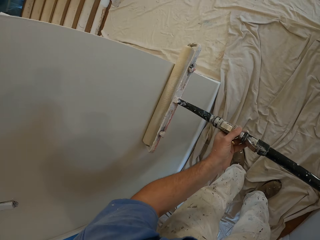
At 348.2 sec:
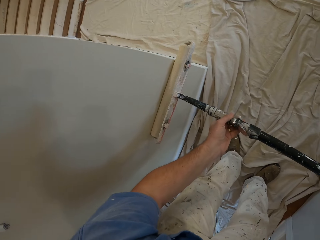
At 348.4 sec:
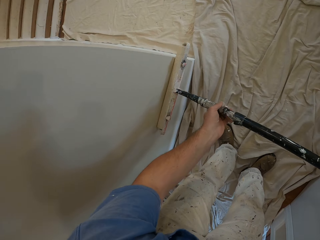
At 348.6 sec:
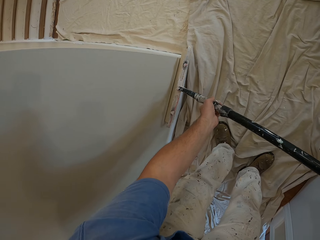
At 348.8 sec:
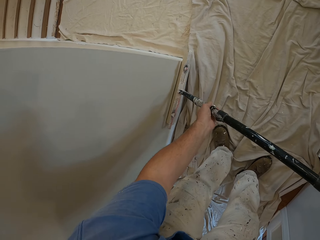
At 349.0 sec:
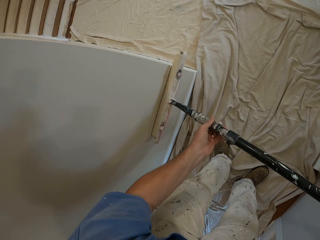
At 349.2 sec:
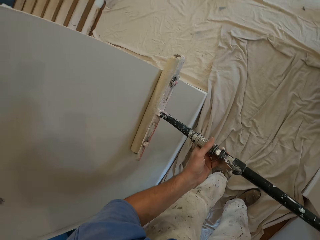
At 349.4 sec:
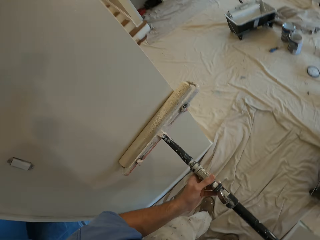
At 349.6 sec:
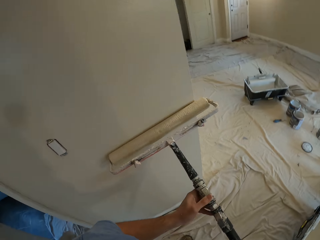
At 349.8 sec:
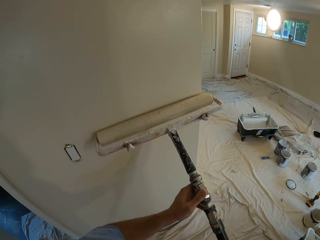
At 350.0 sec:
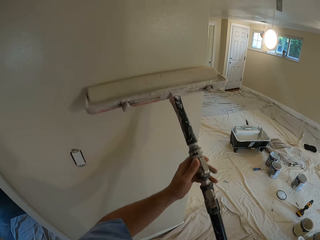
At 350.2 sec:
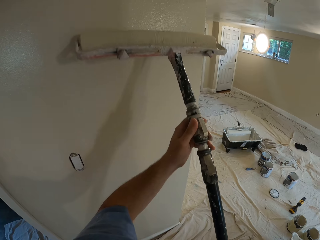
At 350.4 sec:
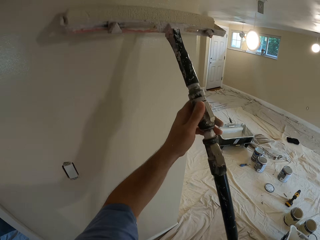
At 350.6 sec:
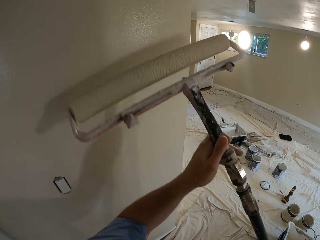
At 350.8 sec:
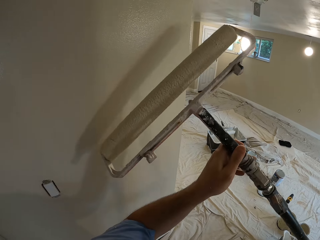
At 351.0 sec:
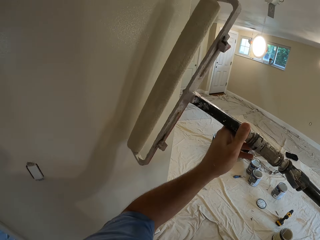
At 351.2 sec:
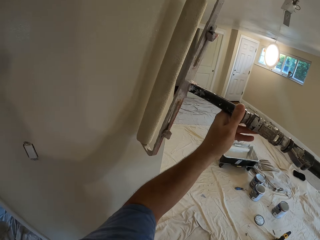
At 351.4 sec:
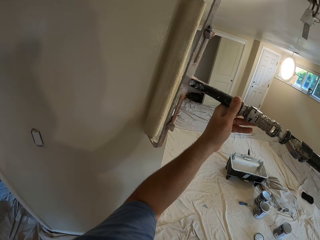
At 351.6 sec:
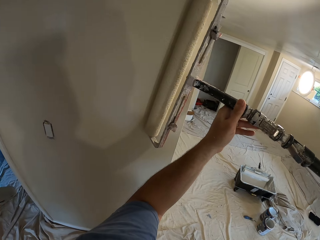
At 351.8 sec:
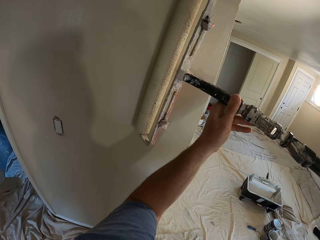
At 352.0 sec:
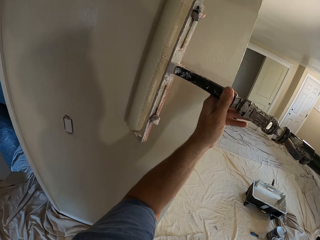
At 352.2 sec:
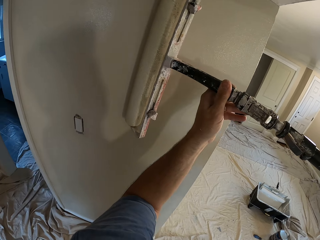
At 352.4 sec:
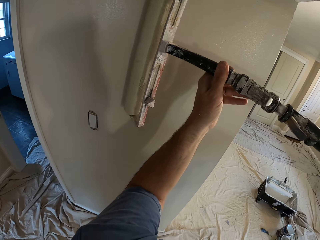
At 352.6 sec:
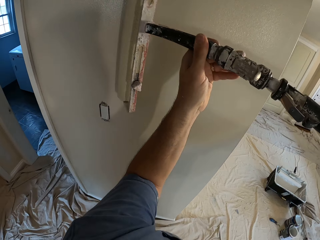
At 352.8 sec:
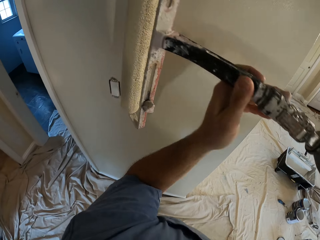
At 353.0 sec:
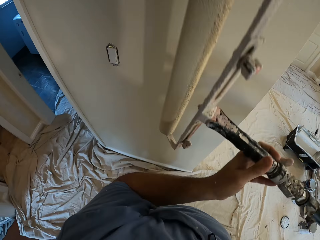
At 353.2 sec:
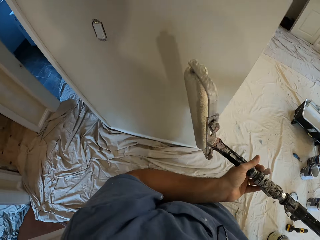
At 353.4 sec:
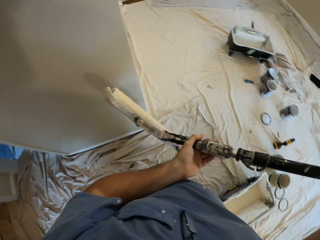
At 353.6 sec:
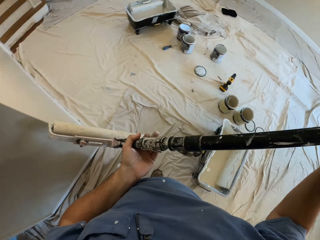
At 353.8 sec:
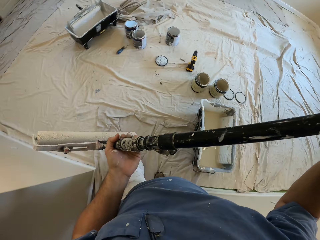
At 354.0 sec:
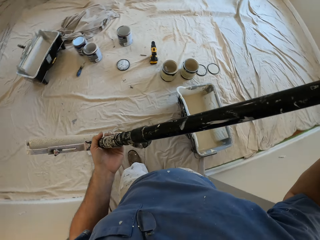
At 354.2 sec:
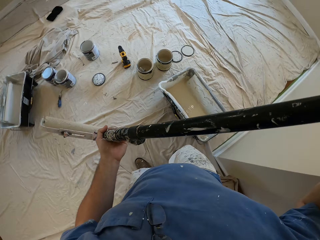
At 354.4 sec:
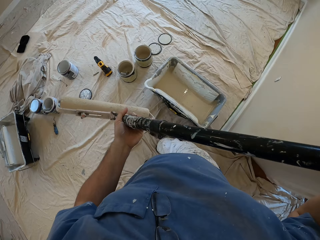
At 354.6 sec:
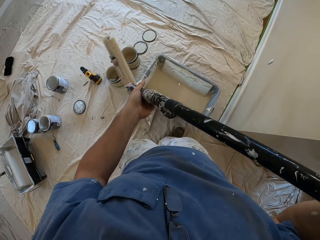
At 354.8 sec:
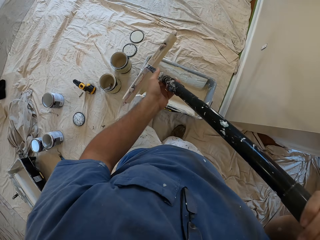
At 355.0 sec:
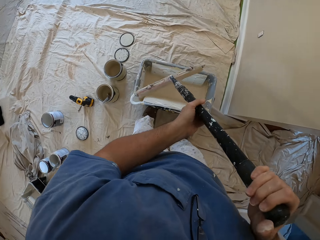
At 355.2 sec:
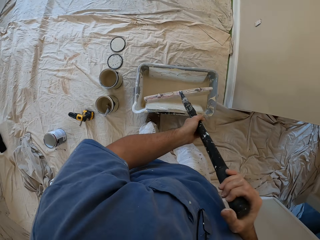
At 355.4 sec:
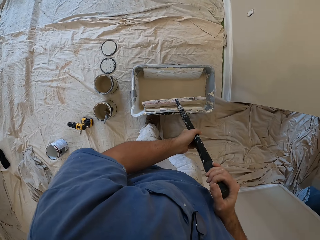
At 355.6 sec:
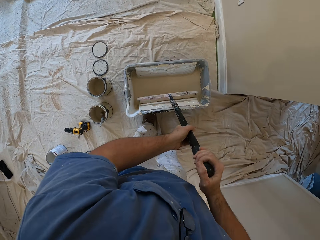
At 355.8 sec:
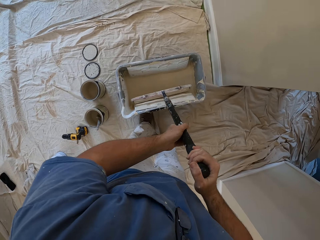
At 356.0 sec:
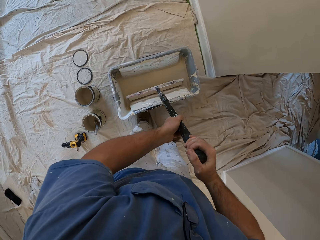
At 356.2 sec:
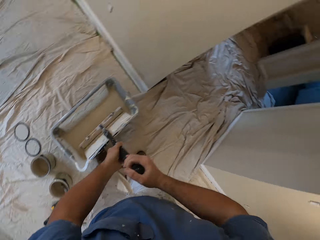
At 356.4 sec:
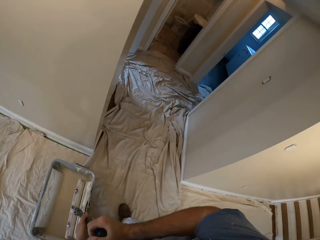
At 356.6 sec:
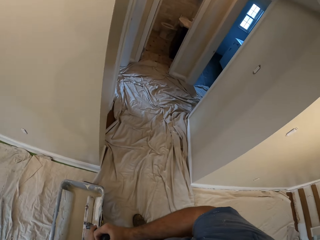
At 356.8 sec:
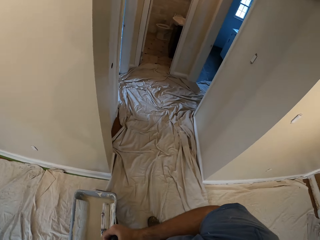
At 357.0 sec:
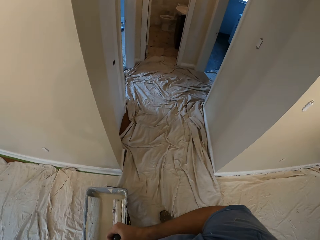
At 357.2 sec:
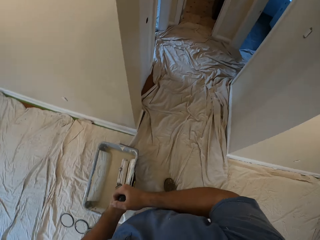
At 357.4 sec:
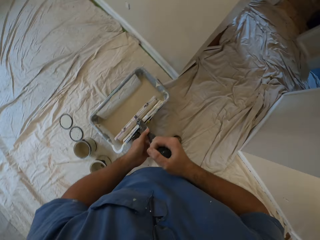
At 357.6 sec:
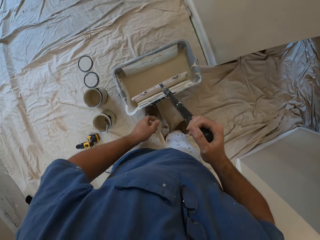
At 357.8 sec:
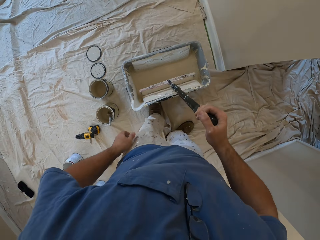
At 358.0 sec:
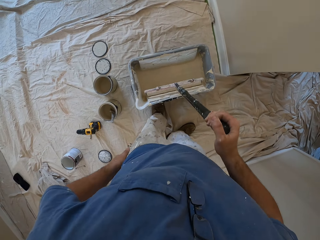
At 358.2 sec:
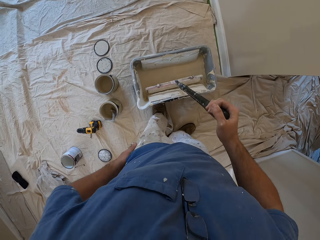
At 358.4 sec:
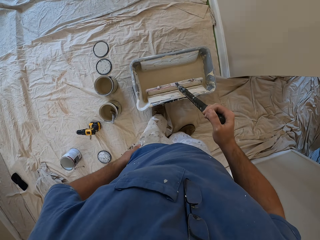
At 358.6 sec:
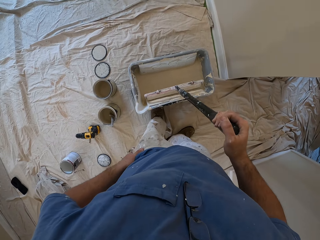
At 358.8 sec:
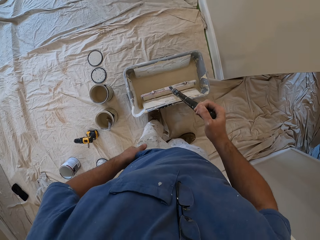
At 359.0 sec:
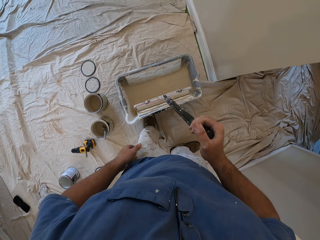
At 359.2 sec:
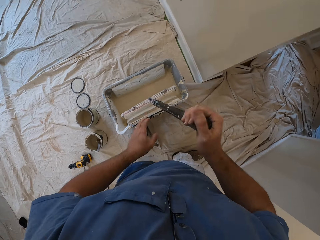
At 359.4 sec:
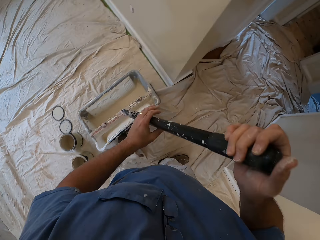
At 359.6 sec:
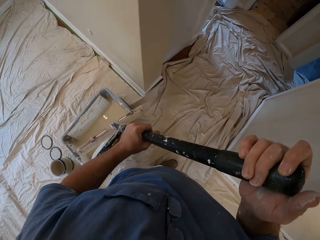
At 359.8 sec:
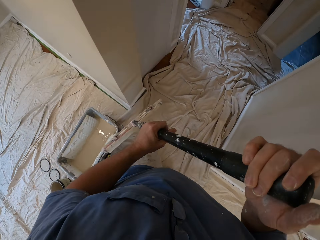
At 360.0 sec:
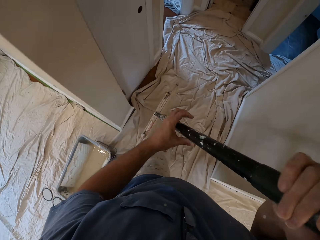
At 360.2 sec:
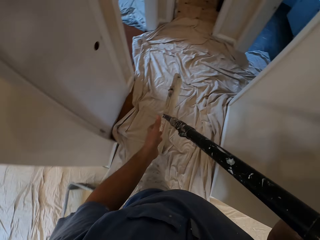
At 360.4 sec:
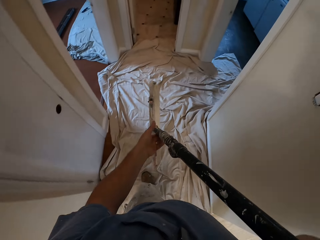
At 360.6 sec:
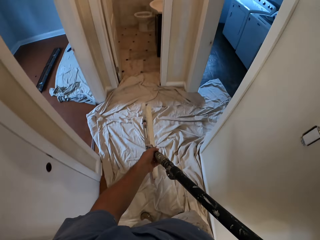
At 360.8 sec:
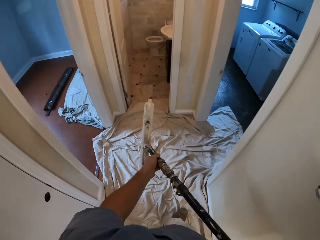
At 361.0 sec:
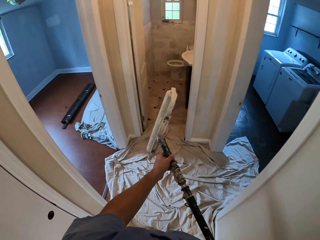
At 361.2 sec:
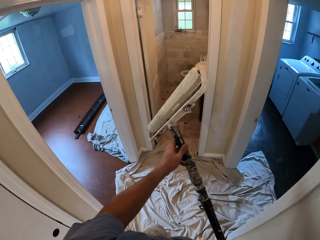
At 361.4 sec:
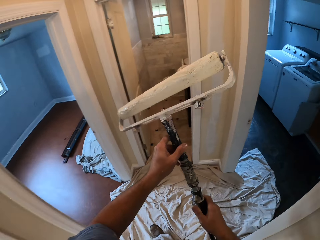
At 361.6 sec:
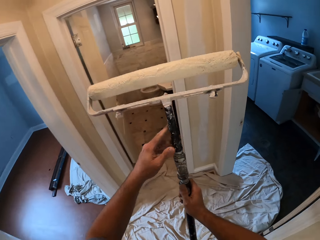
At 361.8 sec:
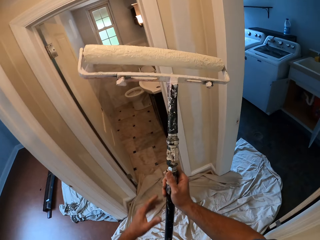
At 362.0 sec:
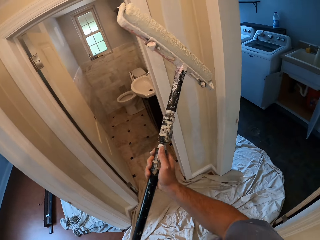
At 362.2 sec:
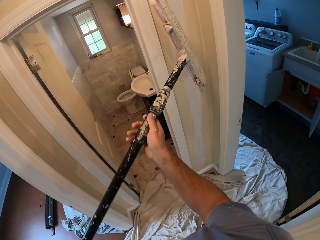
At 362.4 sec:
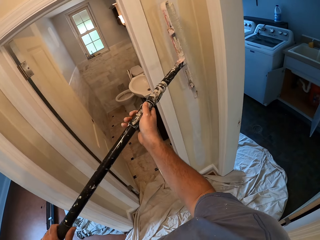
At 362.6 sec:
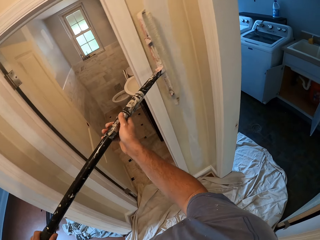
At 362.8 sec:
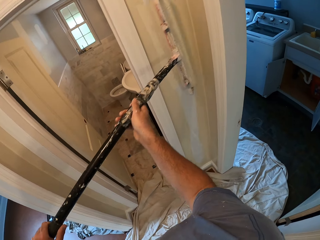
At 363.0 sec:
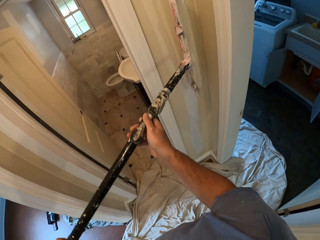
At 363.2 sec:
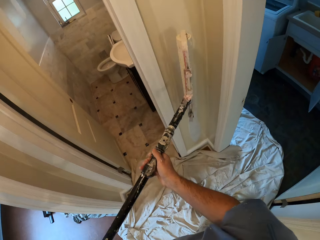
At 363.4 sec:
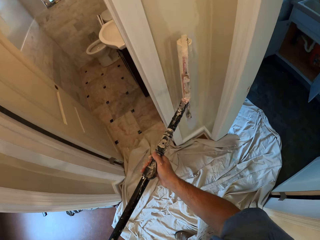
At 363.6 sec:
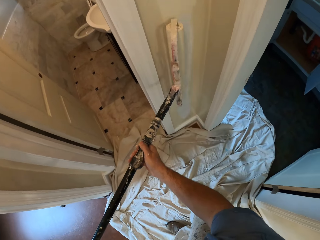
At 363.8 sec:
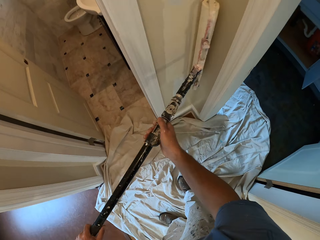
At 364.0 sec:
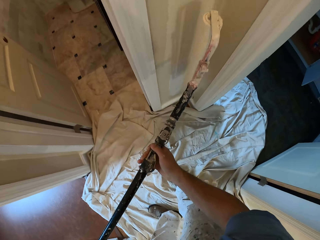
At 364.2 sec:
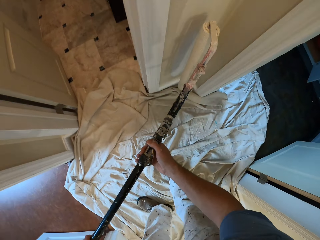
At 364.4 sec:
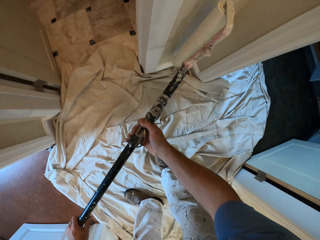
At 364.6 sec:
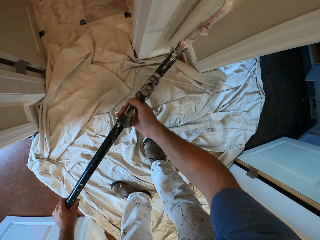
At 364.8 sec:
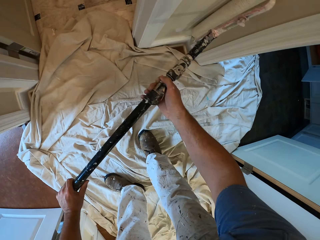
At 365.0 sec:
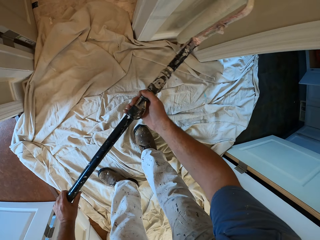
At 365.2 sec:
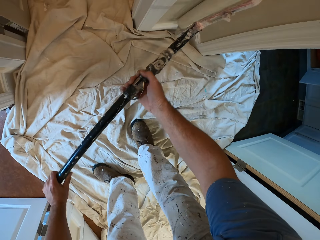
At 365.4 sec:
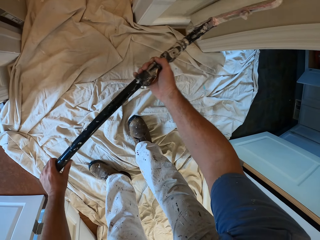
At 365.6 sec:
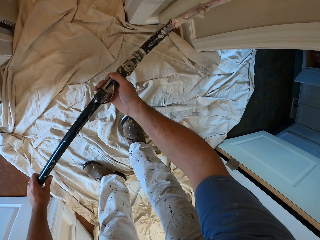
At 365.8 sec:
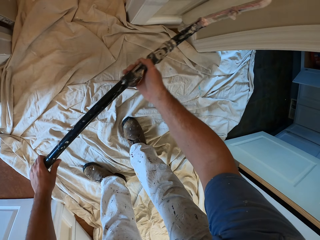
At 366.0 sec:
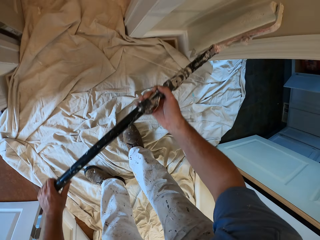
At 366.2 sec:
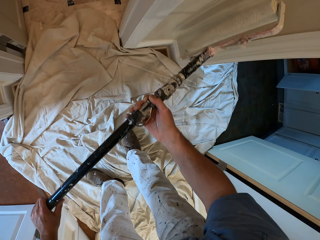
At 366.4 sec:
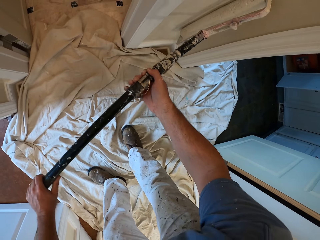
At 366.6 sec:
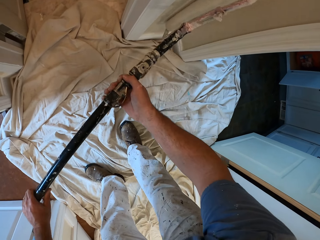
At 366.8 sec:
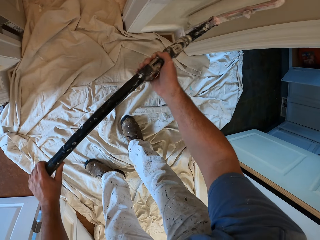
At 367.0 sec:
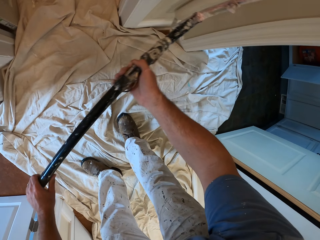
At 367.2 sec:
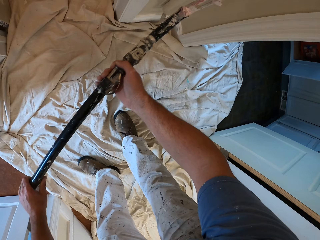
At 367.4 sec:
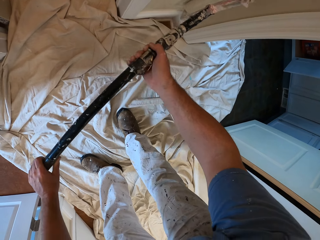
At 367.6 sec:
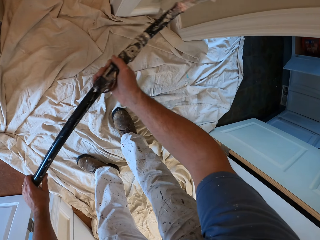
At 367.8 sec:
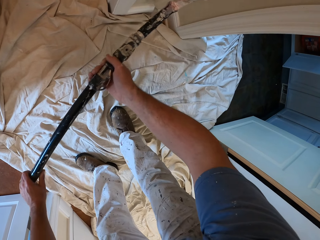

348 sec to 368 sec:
The camera wearer dips the paint roller into the paint bucket. They paint the wall of the house yellow with the paint roller.
